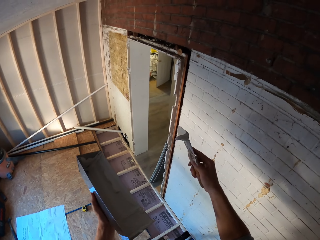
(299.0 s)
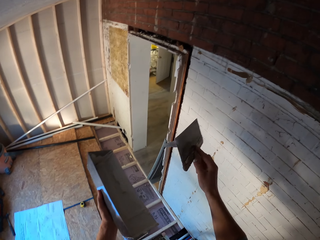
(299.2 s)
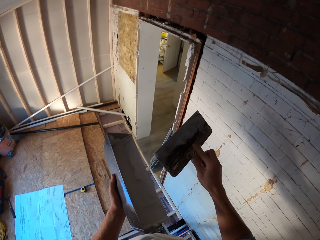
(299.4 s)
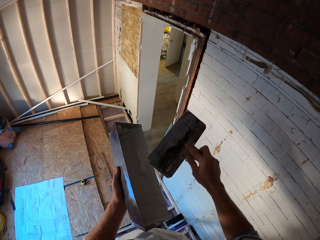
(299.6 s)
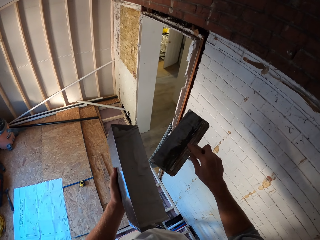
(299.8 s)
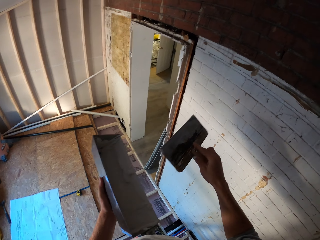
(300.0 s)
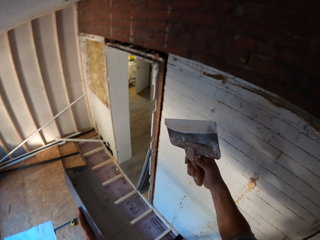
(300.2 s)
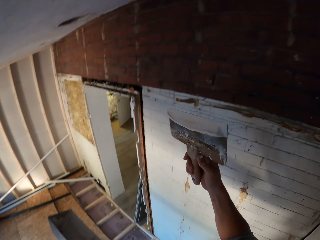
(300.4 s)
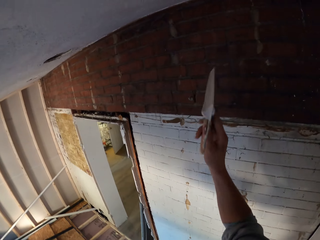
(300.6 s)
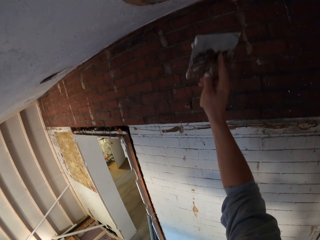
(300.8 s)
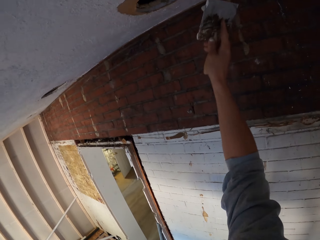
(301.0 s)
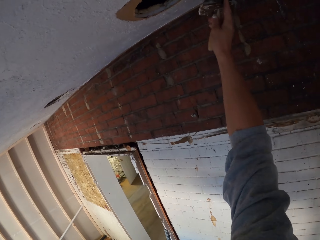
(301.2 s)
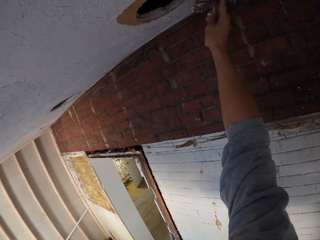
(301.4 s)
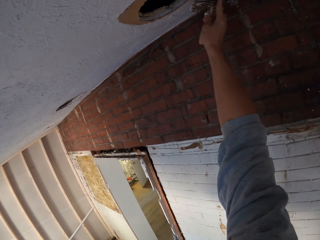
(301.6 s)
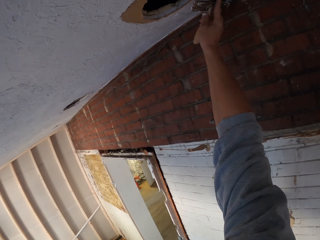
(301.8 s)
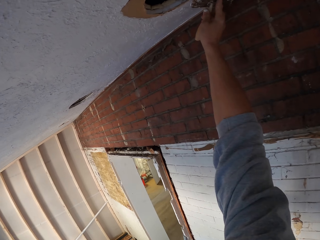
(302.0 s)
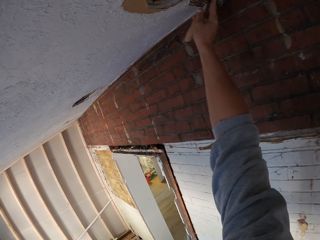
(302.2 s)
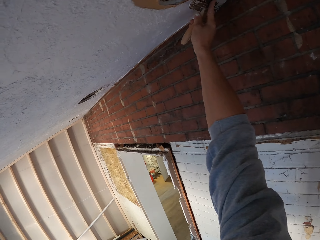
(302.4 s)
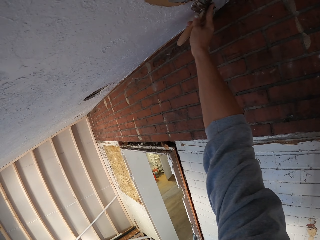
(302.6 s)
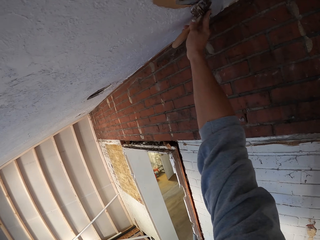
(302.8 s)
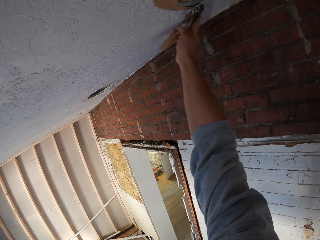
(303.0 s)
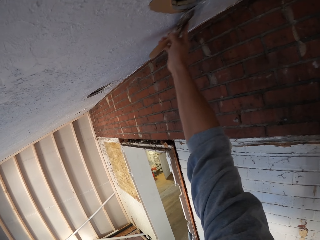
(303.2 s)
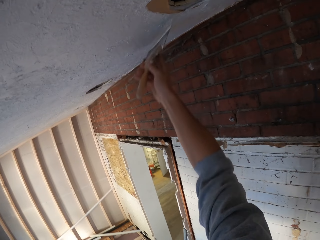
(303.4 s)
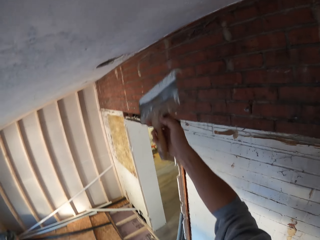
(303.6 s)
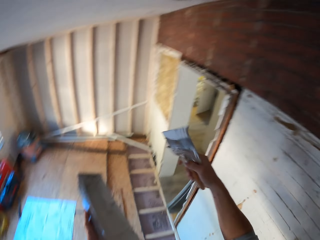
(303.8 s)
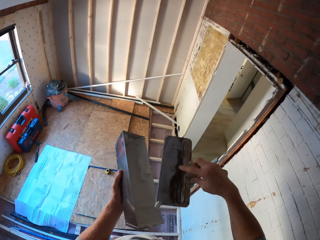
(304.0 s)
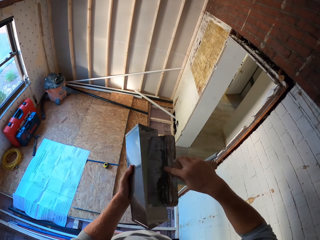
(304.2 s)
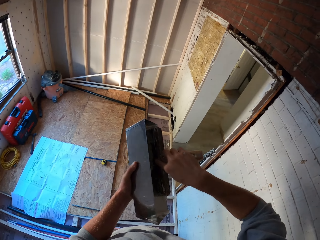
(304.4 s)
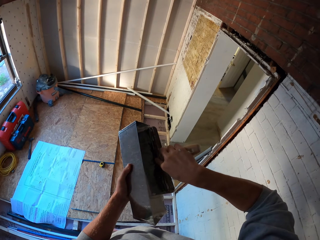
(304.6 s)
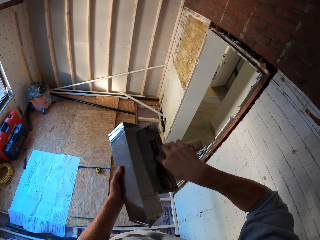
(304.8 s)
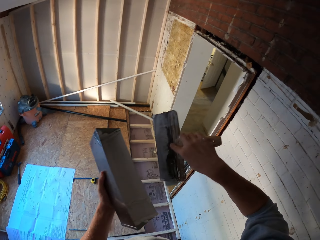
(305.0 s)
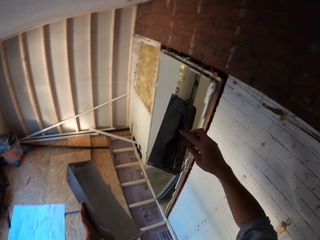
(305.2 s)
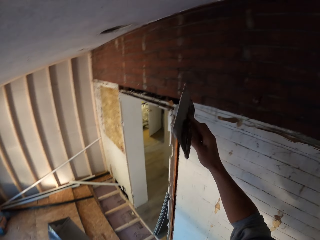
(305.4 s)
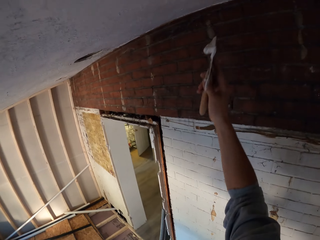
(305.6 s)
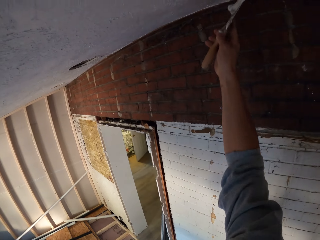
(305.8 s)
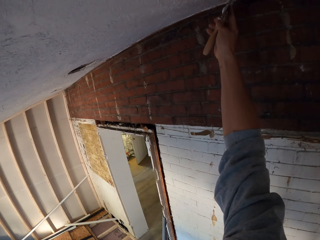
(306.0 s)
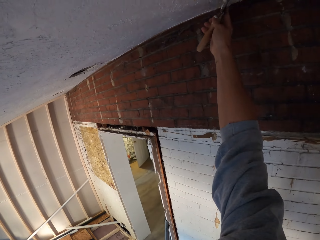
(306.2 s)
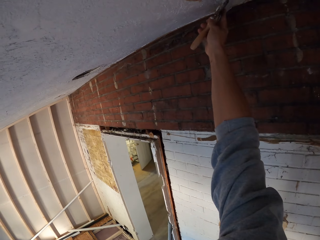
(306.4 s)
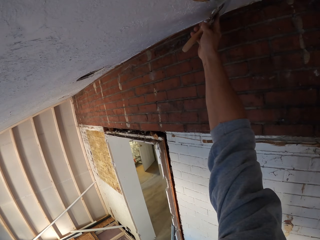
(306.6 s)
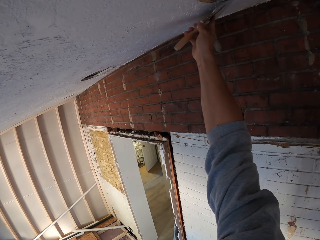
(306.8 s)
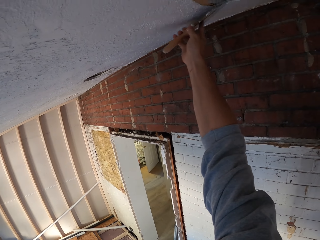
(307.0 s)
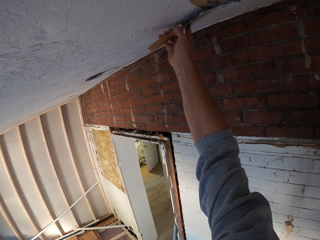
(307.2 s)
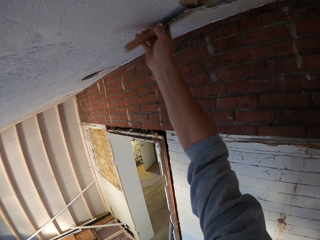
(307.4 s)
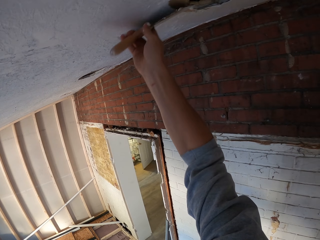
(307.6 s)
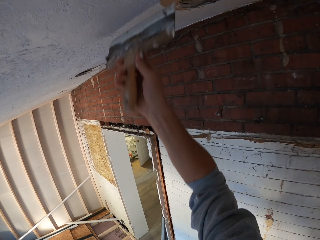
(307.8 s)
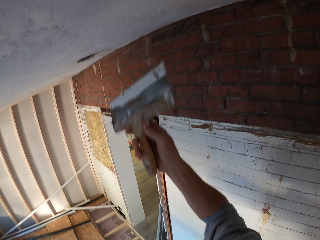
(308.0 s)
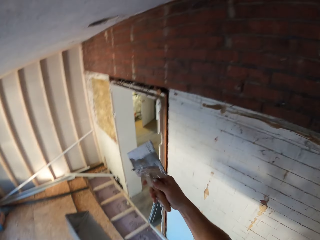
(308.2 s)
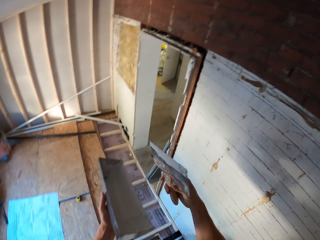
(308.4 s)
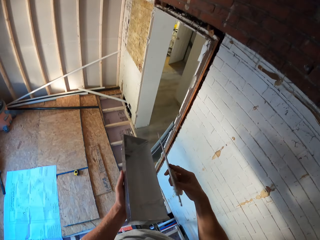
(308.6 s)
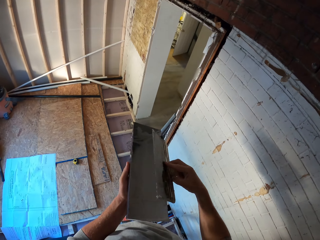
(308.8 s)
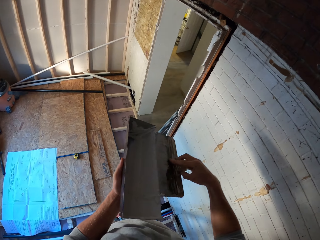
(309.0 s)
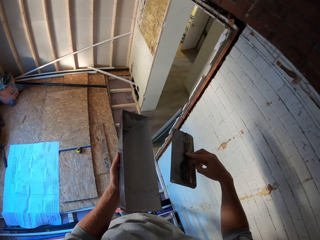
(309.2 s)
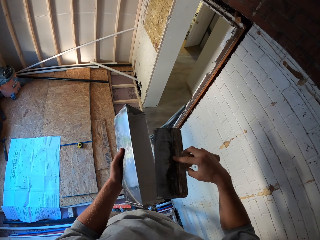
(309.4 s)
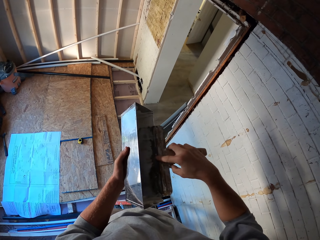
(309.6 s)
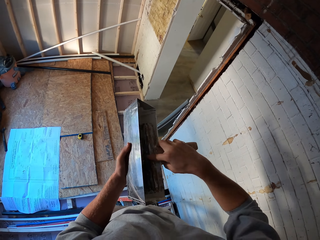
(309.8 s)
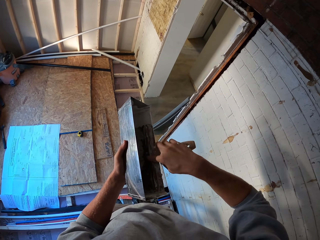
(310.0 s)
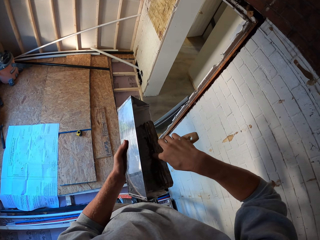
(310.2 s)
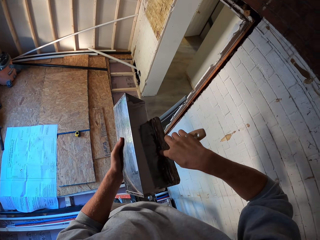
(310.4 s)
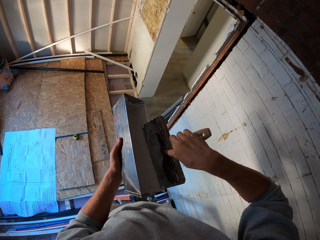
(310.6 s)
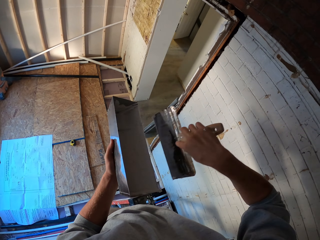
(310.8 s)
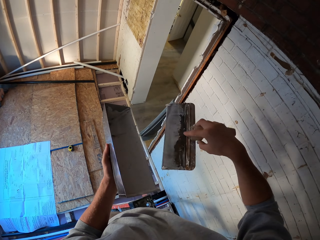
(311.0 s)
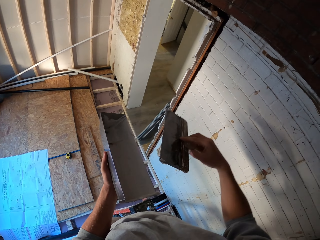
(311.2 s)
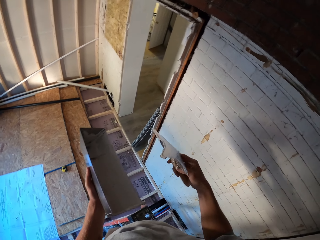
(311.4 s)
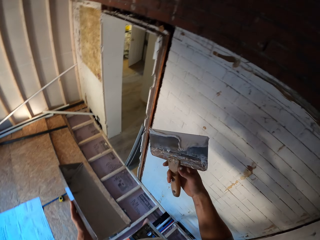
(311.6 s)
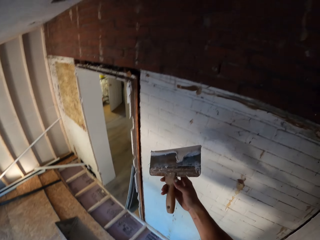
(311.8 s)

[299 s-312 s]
The camera wearer plasters the ceiling with the trowel. They wipe off the excess paste from the trowel. They plaster the ceiling. They wipe off the excess paste from the trowel.

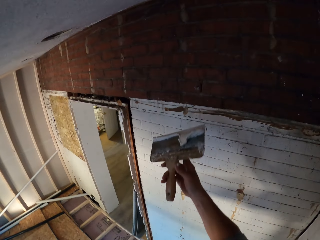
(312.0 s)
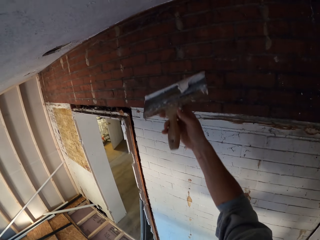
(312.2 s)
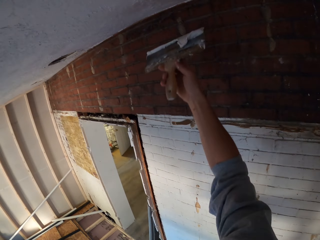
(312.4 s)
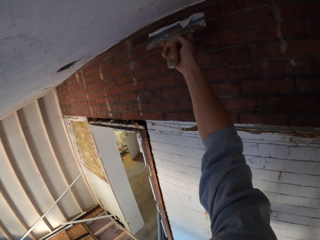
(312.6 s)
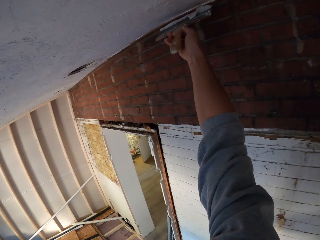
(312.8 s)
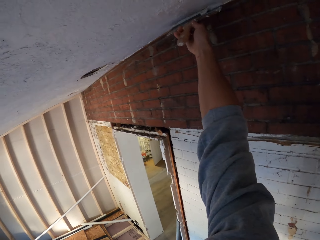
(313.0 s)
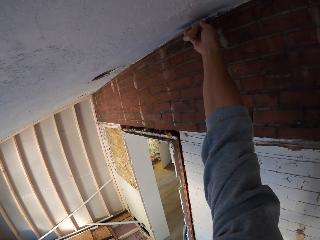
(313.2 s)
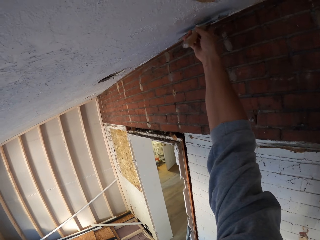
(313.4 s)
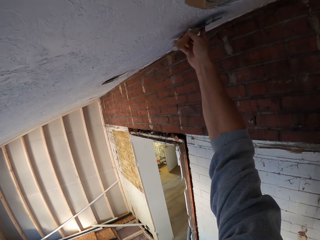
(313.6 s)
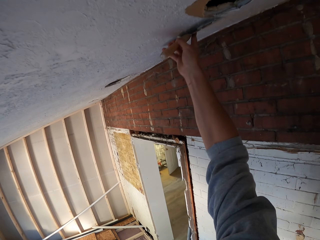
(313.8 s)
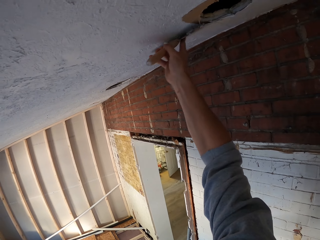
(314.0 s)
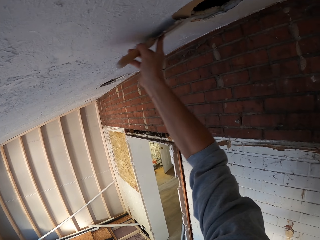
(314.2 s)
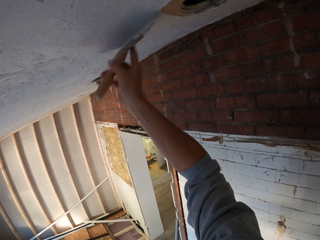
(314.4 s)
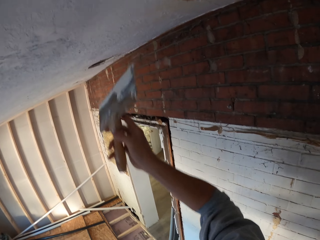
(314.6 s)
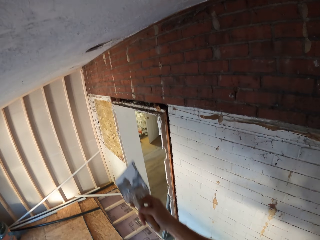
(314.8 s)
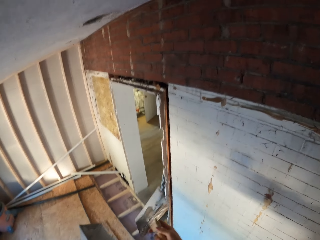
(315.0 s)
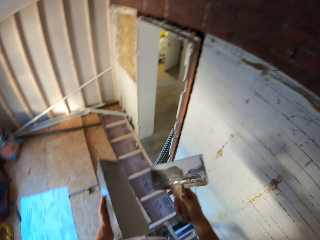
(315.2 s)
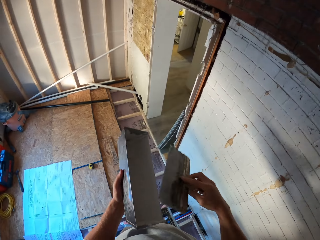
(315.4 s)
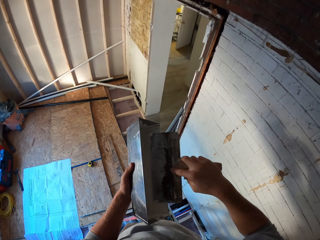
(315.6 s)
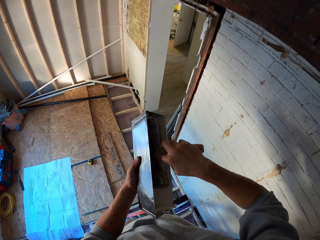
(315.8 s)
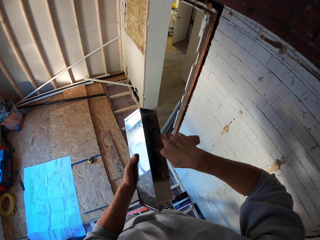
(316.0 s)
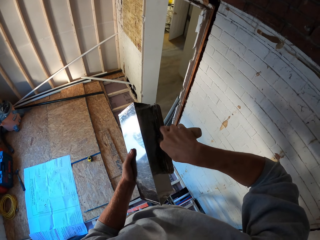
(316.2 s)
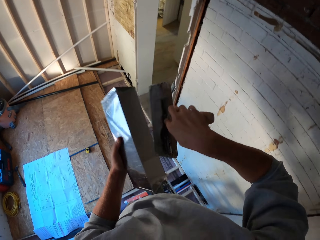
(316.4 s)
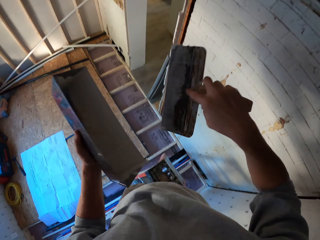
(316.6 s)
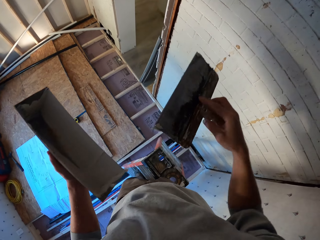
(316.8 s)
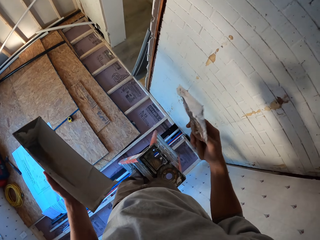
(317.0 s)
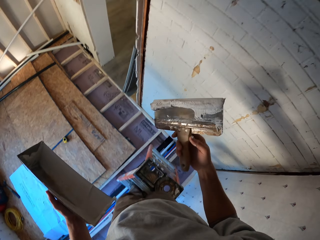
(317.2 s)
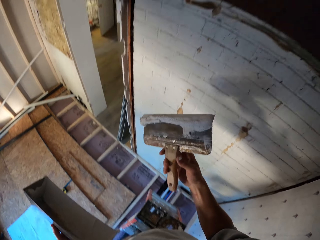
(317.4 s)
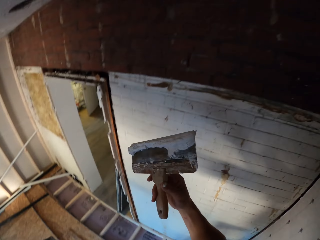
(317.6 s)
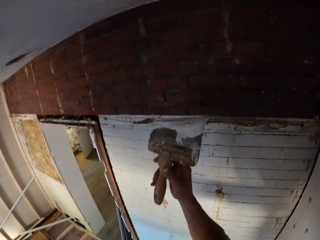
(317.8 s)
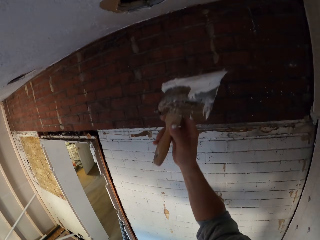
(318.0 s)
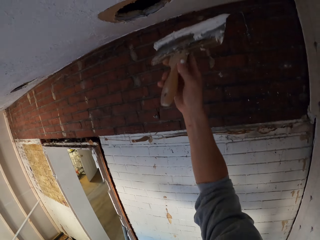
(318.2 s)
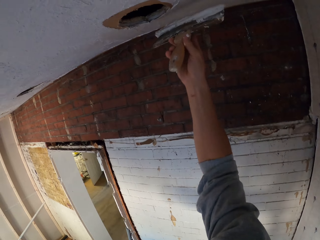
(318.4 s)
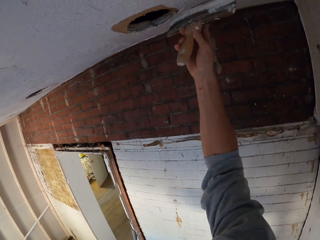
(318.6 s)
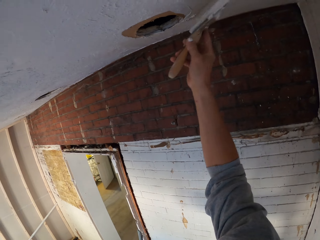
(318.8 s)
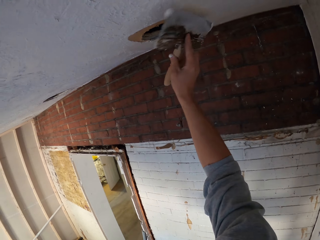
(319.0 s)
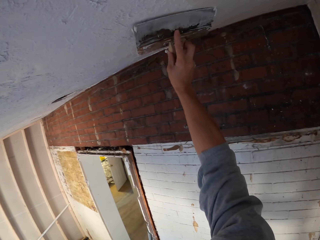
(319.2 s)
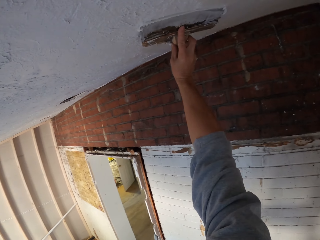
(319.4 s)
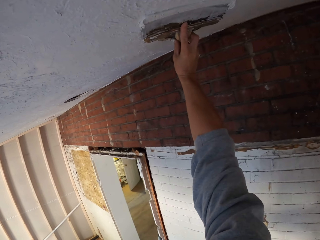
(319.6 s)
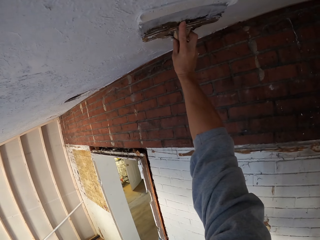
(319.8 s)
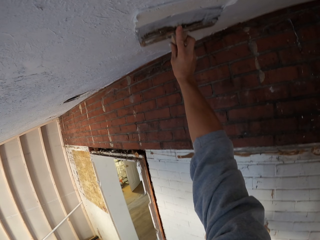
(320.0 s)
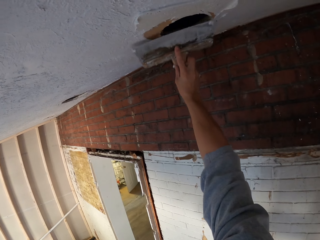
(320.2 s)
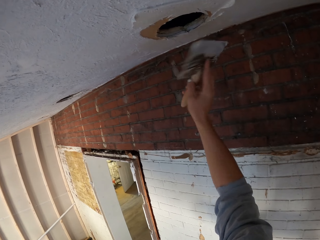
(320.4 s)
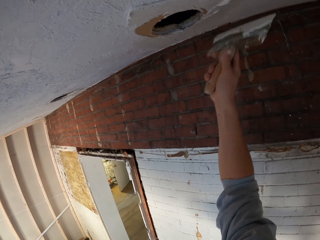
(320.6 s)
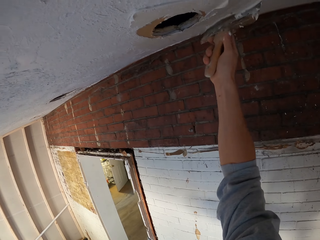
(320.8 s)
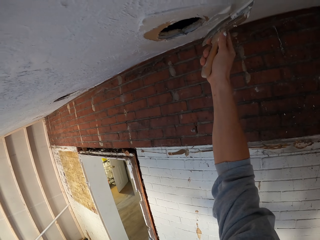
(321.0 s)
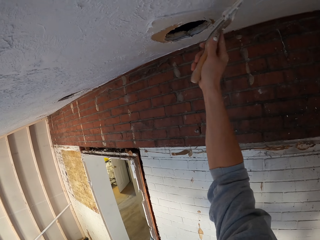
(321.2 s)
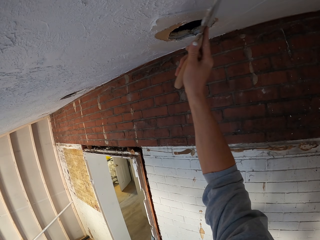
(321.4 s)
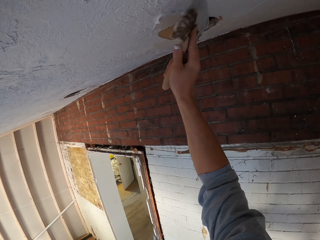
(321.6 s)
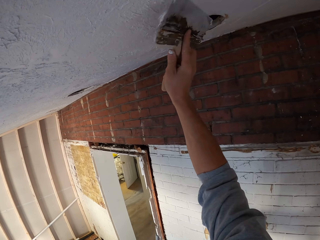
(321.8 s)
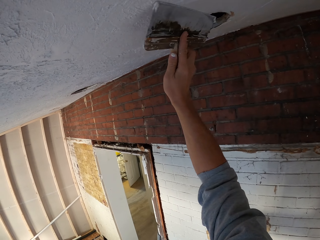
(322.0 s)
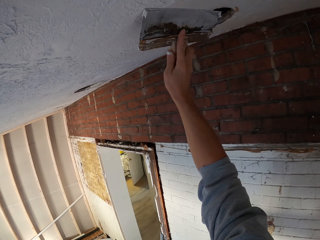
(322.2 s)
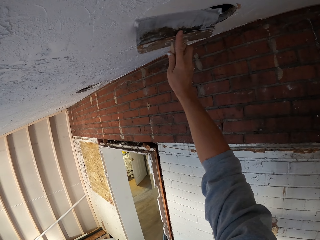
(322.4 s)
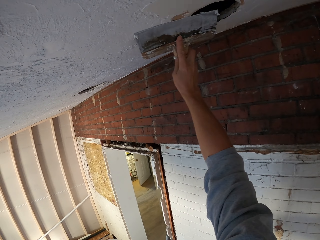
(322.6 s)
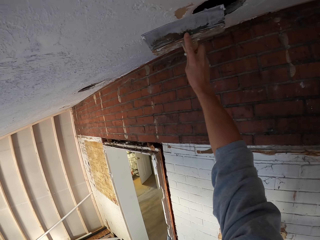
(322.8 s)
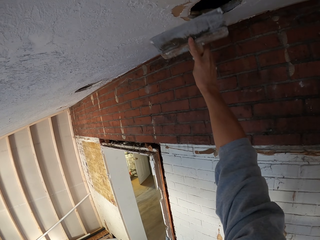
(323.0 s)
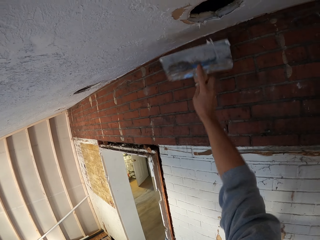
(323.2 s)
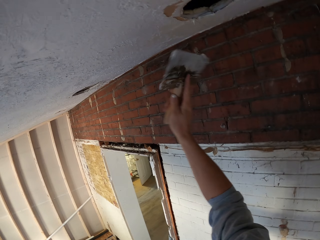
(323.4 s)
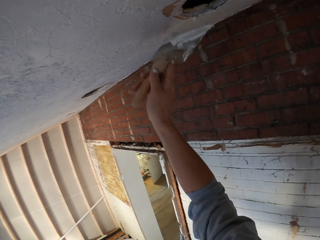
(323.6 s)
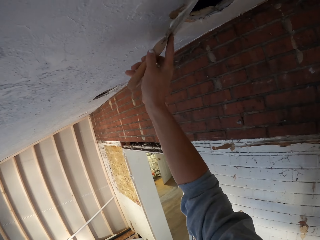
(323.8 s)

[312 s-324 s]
The camera wearer plasters the ceiling. They wipe off the paste from the trowel. They plaster the wall with the paste and the trowel.
